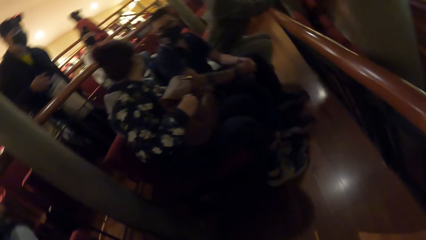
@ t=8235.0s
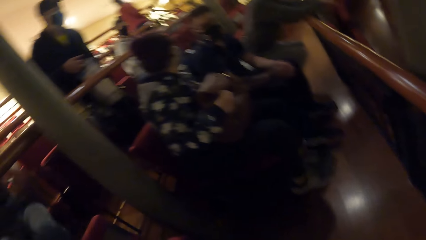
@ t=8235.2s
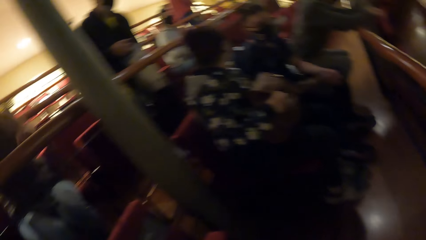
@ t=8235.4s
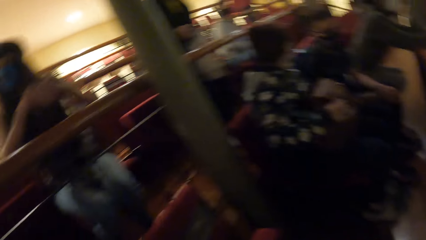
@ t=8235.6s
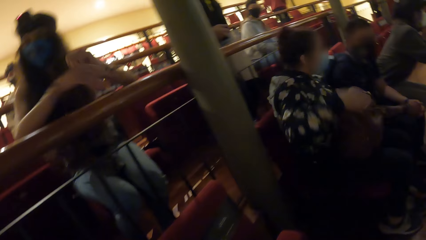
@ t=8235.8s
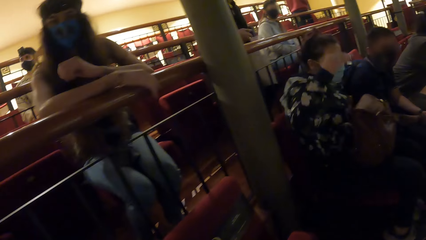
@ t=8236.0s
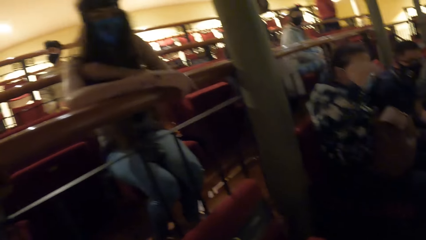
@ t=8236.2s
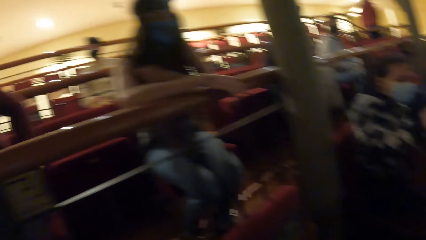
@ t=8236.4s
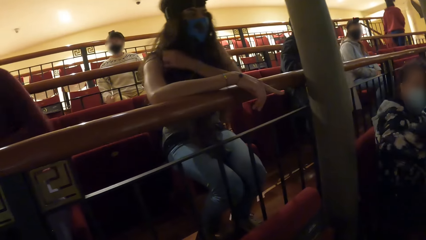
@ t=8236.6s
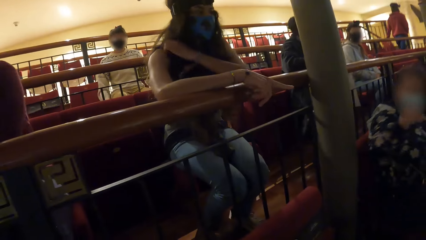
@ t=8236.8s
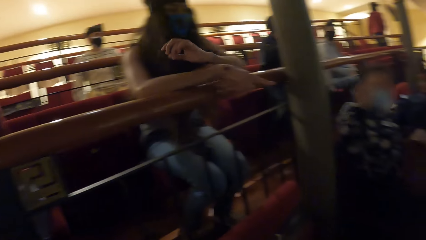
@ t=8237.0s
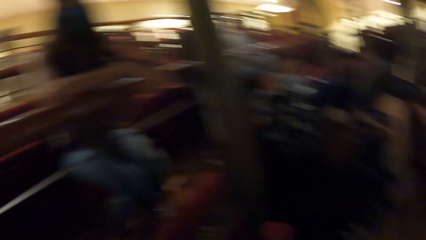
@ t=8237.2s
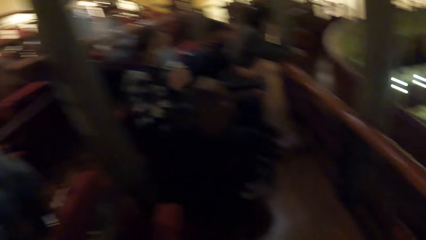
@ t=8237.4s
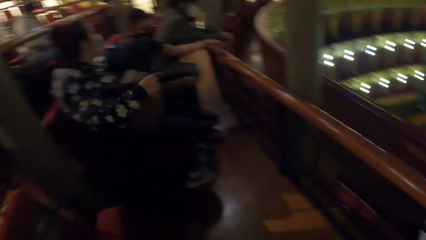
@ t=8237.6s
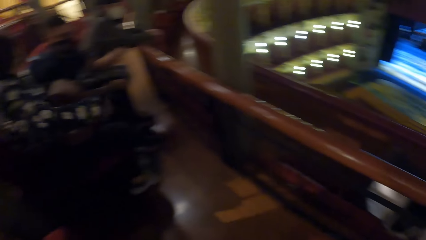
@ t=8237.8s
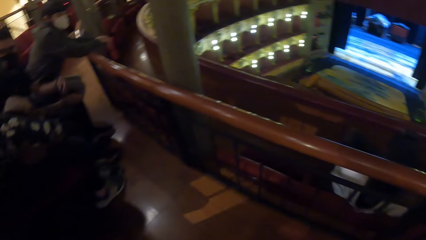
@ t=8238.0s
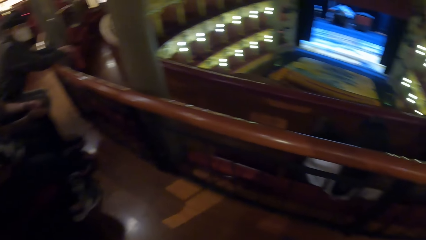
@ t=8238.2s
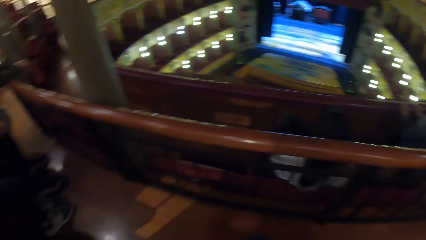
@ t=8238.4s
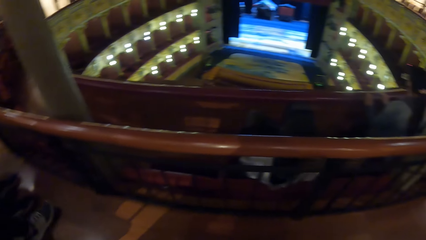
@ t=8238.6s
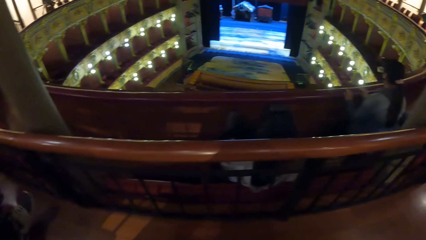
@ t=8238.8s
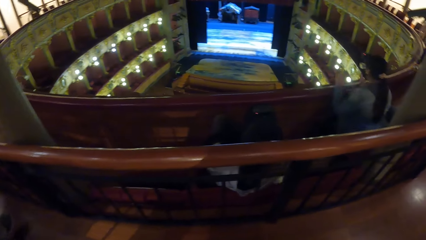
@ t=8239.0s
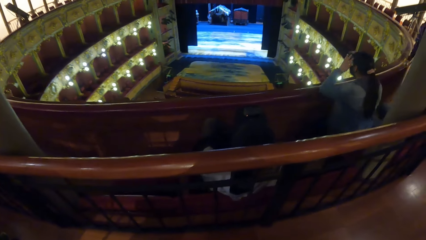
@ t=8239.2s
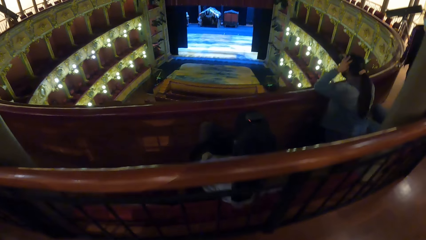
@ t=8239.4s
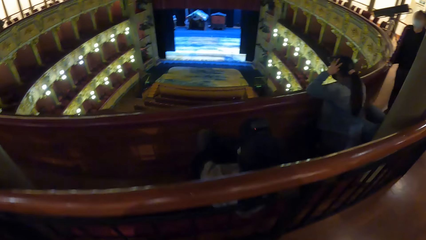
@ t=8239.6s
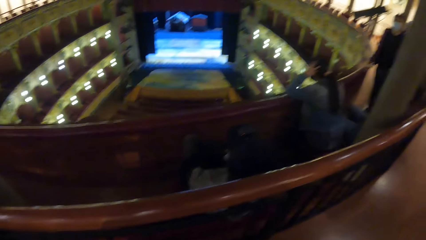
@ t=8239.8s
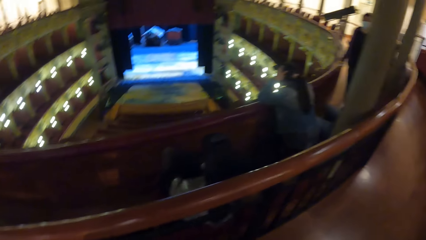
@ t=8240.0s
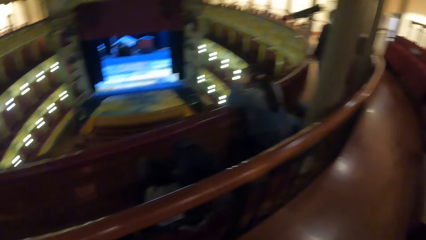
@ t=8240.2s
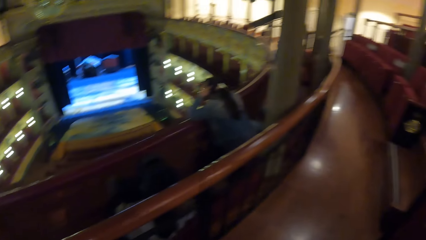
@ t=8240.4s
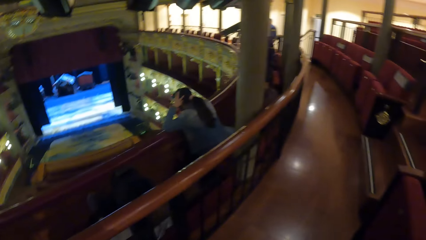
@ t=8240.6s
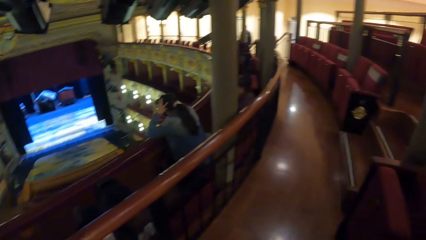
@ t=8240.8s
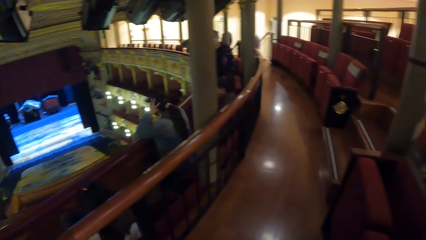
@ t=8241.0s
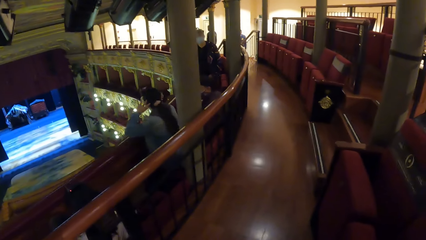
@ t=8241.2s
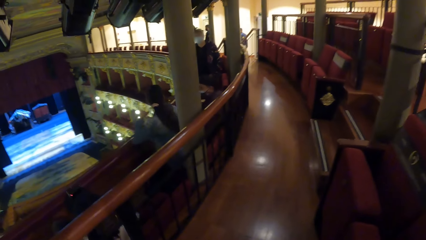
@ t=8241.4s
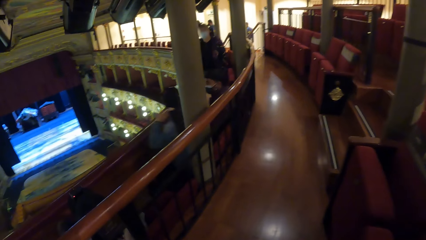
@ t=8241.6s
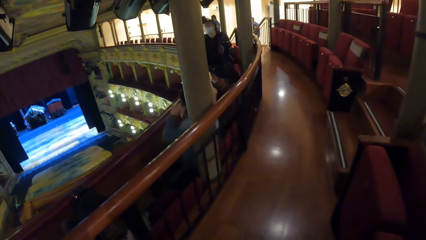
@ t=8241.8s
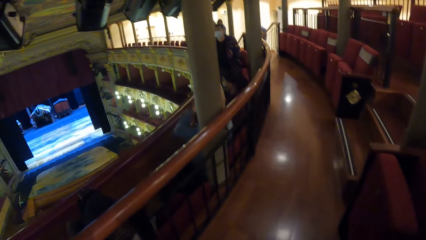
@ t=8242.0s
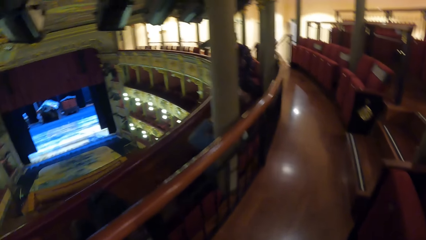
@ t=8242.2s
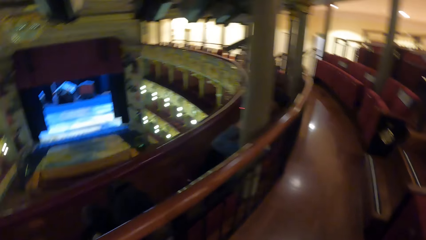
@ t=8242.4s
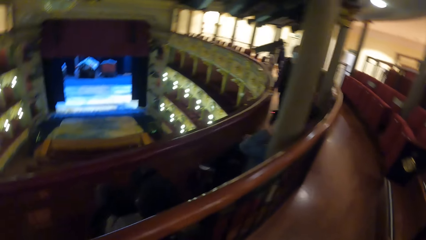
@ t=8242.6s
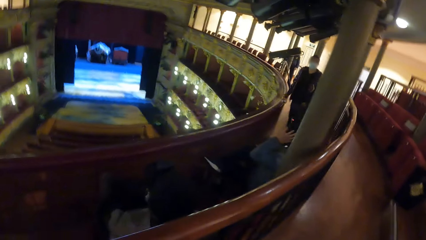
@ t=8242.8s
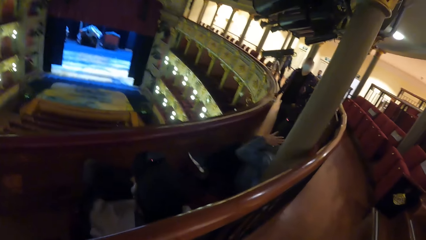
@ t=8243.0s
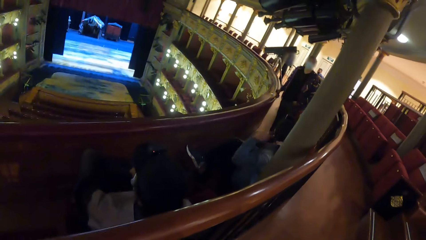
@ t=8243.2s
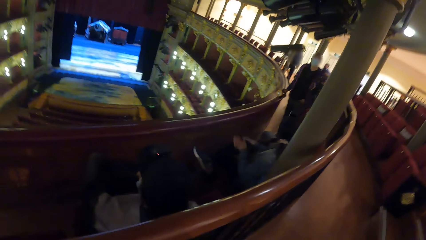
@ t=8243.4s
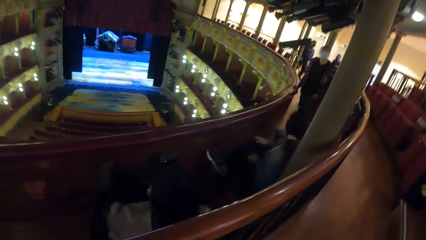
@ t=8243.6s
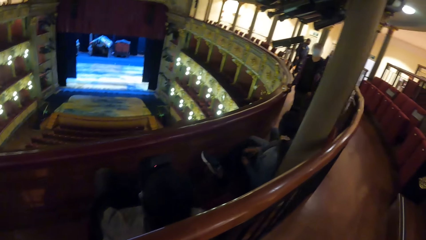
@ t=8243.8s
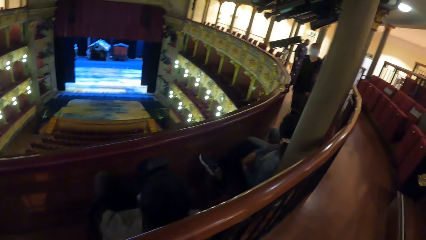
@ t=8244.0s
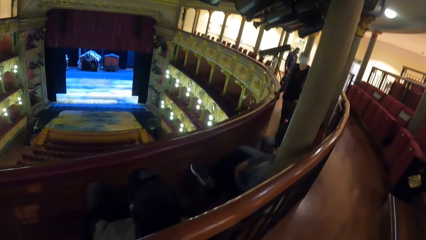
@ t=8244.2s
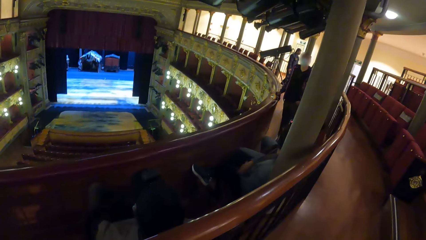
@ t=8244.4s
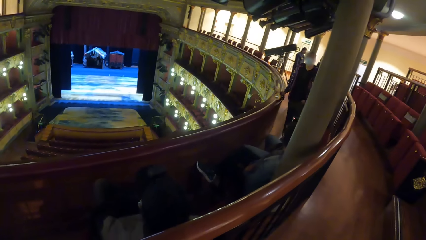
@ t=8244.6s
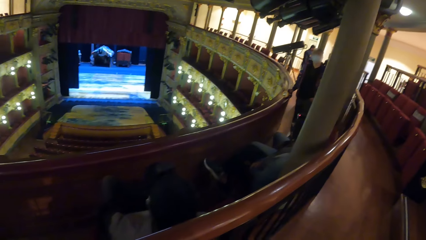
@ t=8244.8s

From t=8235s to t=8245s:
The camera wearer looks around the room. They interact with a woman. They look around the room.

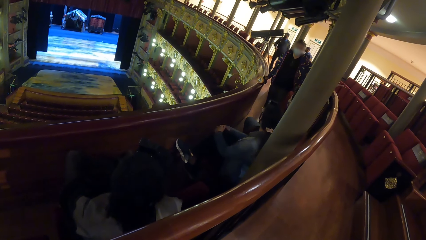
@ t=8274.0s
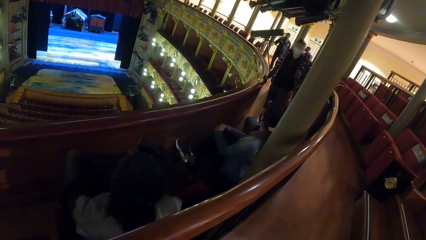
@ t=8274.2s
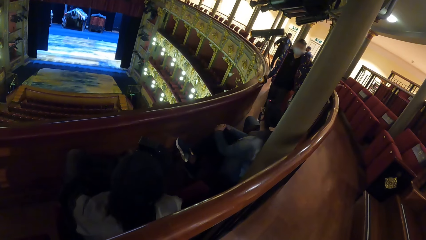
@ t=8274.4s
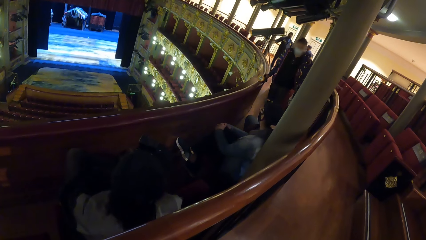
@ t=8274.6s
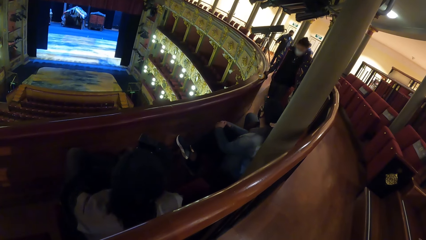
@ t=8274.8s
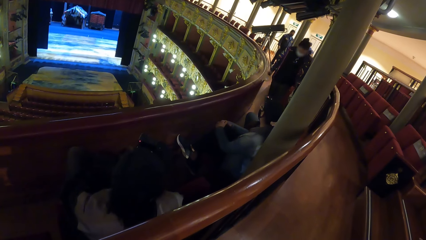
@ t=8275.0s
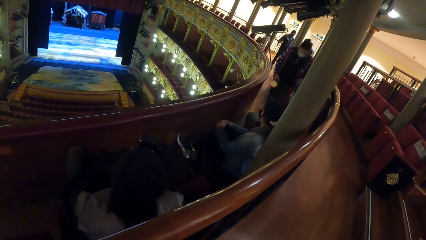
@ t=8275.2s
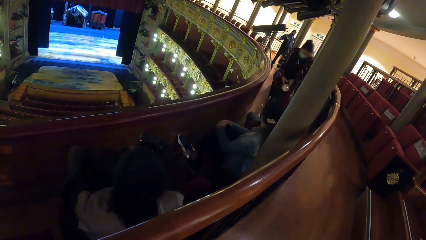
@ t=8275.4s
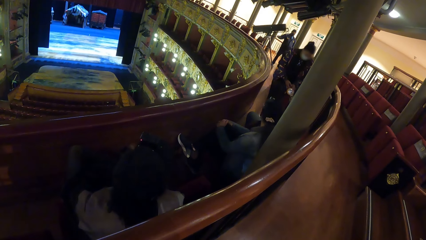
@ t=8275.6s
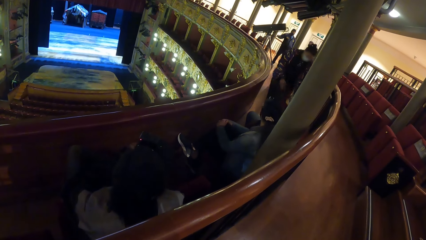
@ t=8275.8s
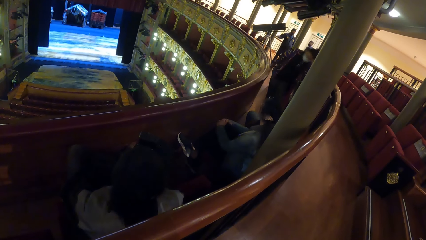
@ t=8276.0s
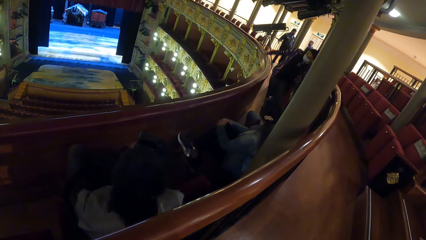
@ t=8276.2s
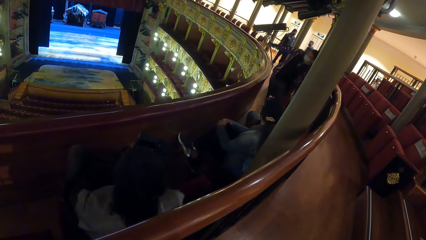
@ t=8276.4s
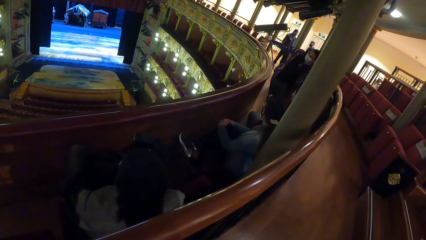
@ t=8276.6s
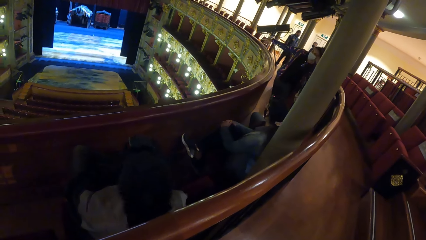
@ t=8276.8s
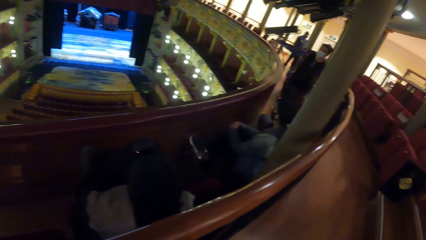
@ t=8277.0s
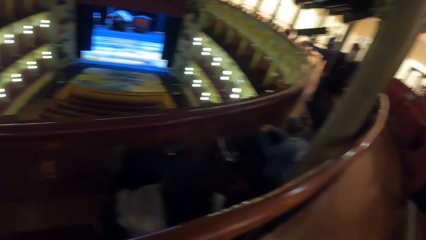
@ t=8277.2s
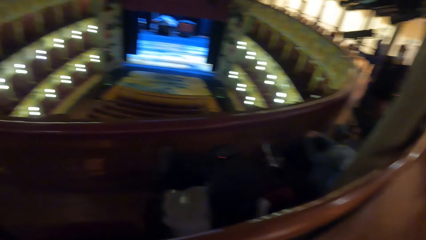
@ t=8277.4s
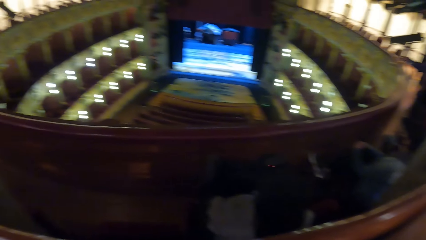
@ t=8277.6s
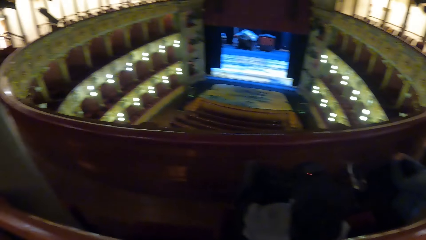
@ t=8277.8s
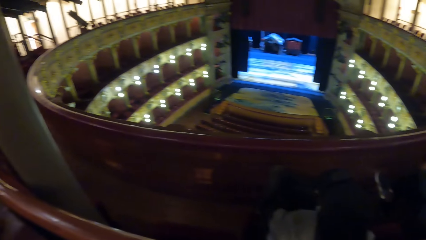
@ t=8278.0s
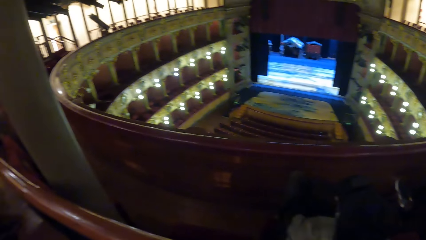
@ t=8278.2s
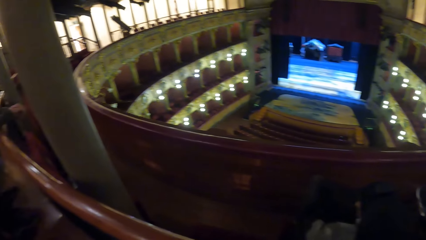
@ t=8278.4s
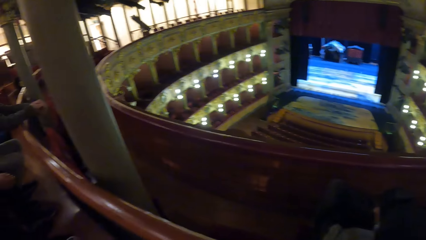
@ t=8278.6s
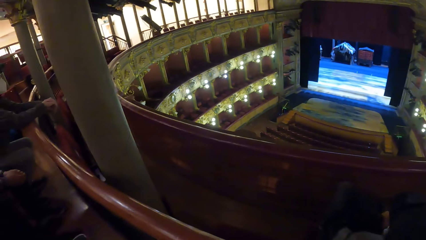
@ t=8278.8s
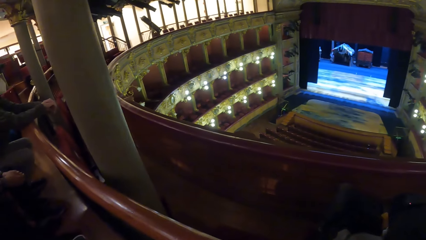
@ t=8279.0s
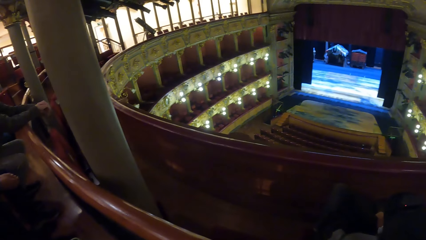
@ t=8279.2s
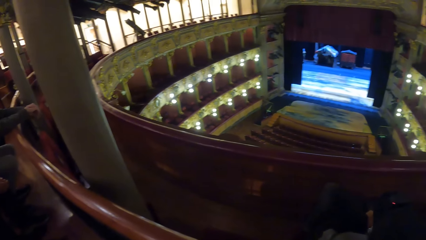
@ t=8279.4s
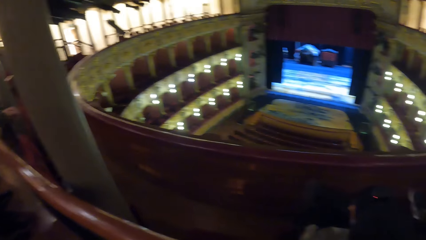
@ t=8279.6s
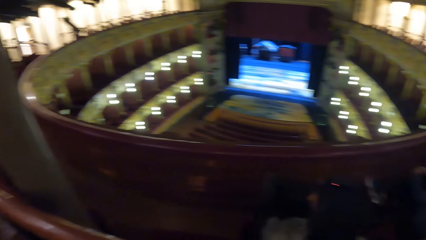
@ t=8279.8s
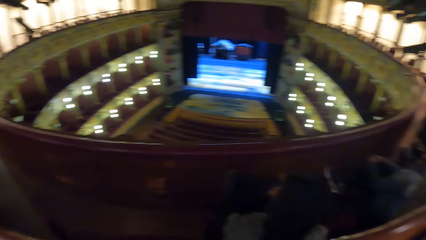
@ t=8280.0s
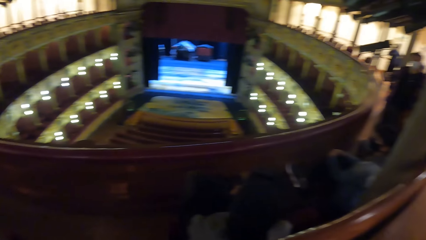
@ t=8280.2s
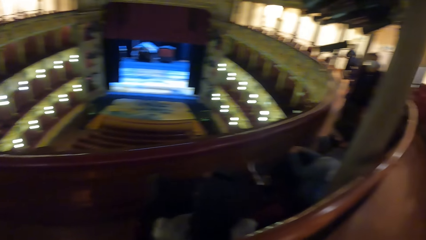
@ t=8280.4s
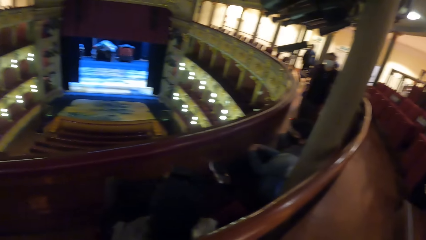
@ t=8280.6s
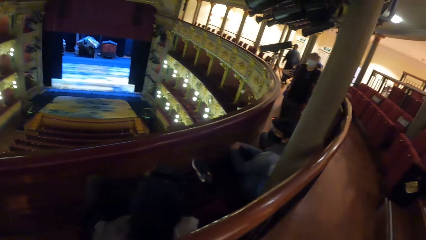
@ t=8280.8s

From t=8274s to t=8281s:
A woman passes a flashlight from her right hand to her left hand. The woman drops the flashlight in her left hand on a seat.
